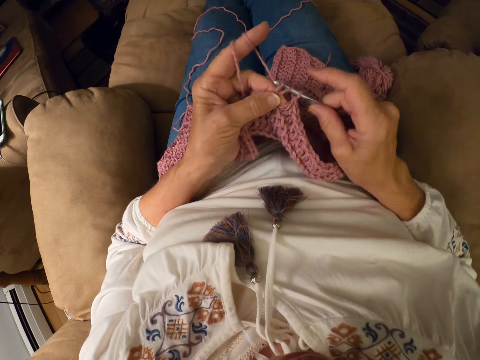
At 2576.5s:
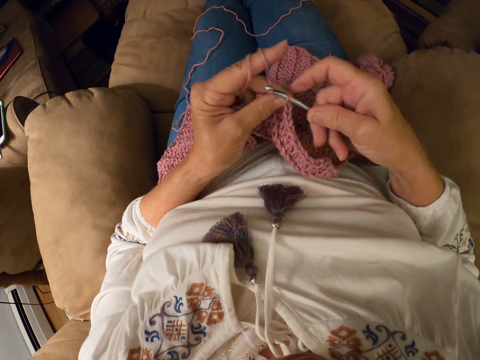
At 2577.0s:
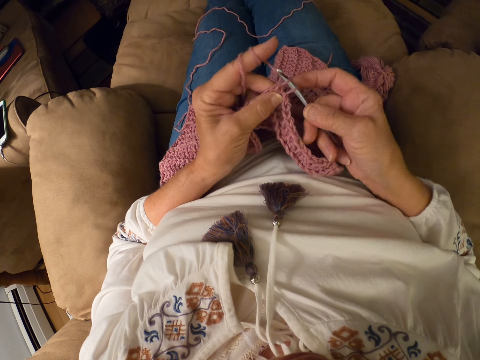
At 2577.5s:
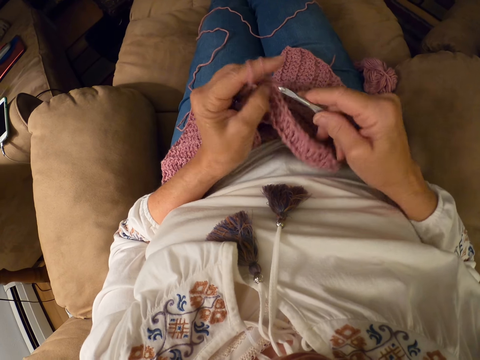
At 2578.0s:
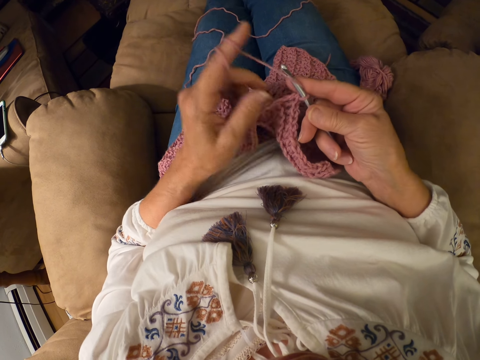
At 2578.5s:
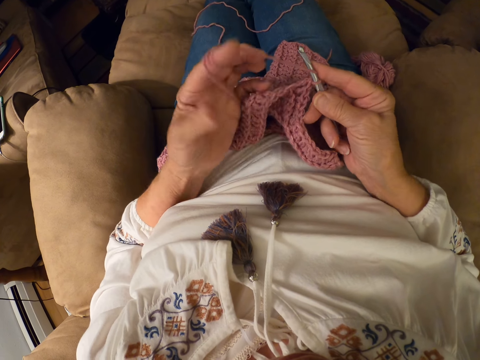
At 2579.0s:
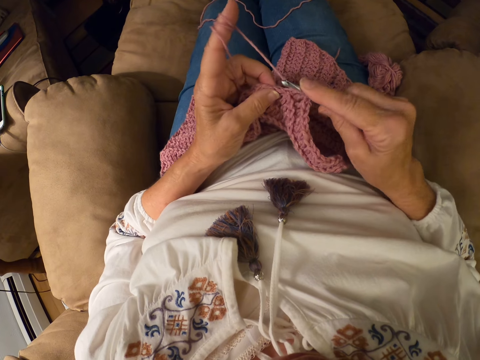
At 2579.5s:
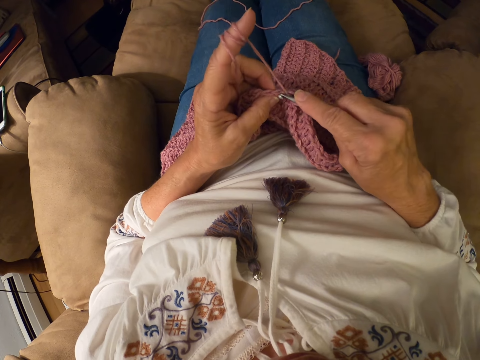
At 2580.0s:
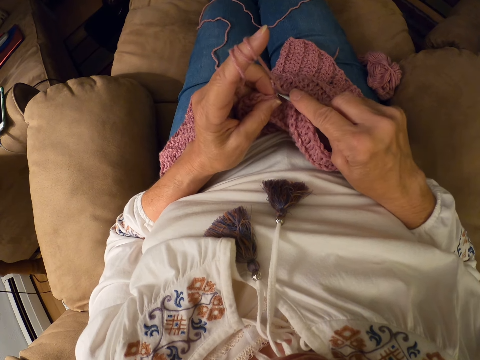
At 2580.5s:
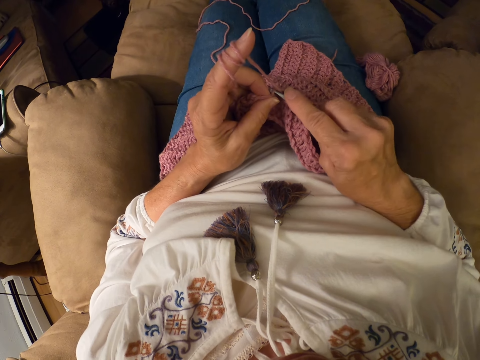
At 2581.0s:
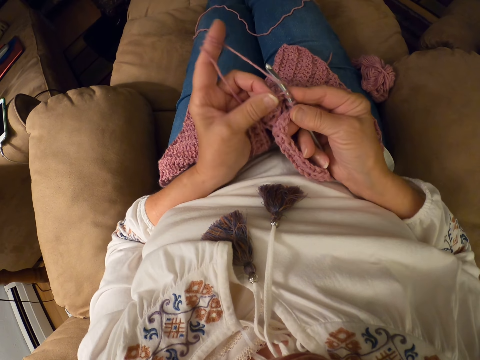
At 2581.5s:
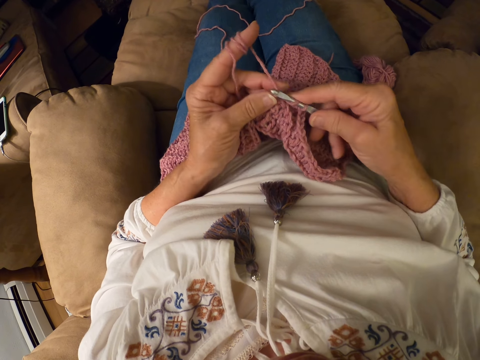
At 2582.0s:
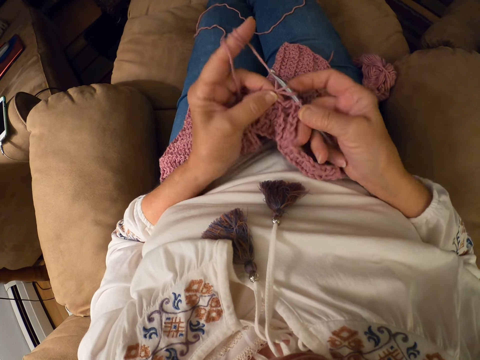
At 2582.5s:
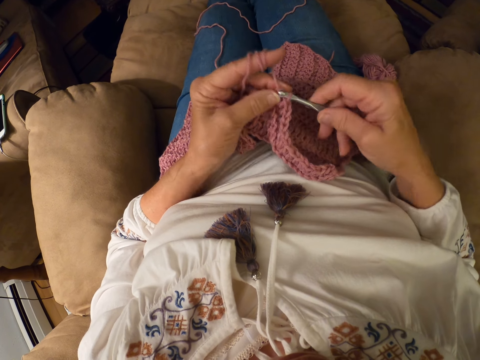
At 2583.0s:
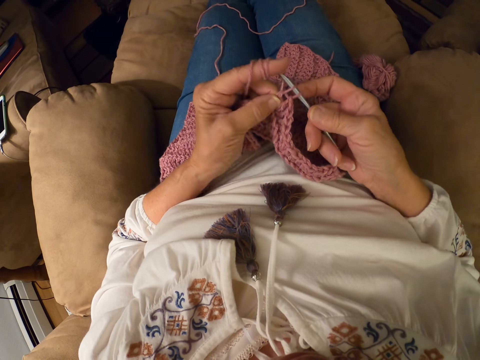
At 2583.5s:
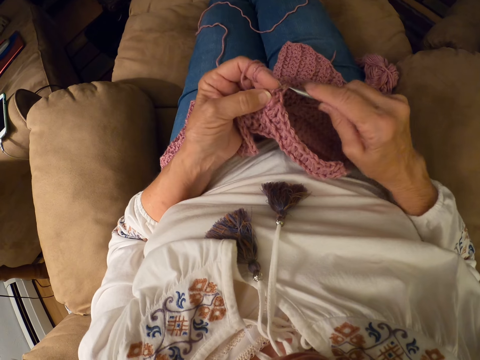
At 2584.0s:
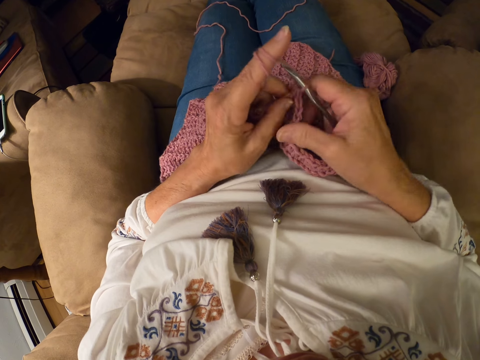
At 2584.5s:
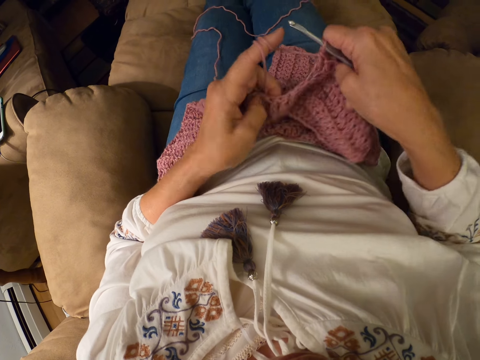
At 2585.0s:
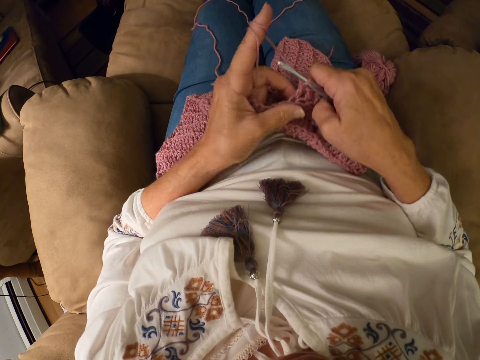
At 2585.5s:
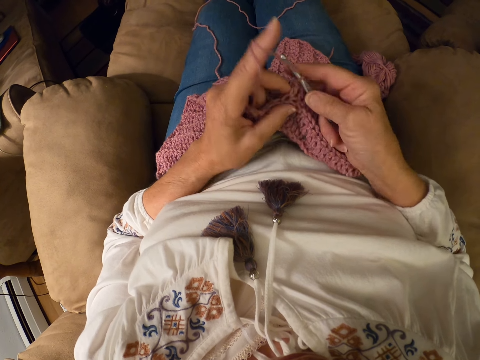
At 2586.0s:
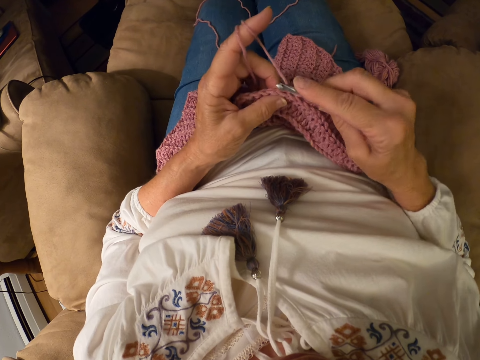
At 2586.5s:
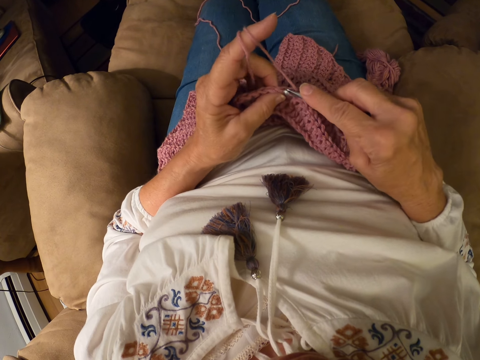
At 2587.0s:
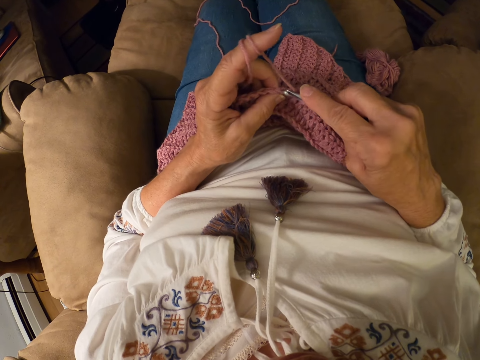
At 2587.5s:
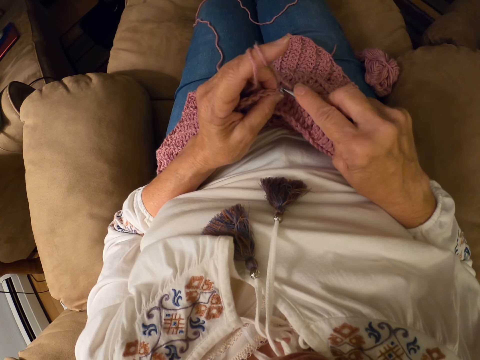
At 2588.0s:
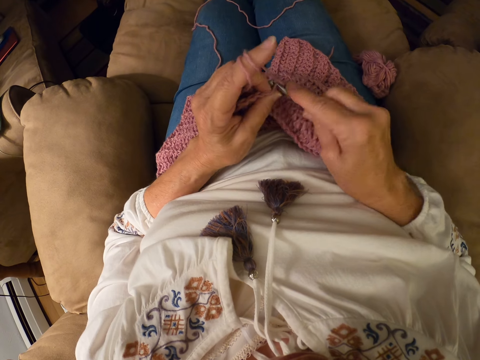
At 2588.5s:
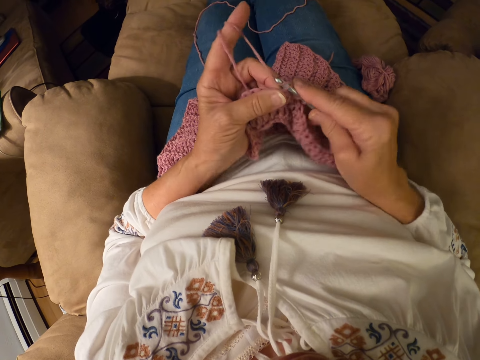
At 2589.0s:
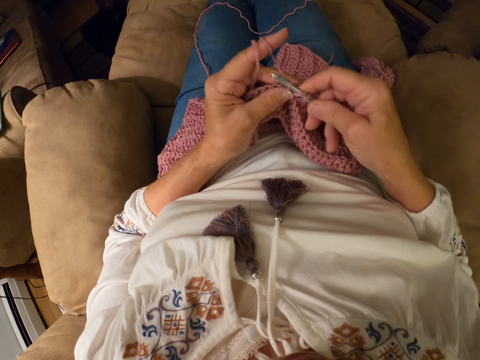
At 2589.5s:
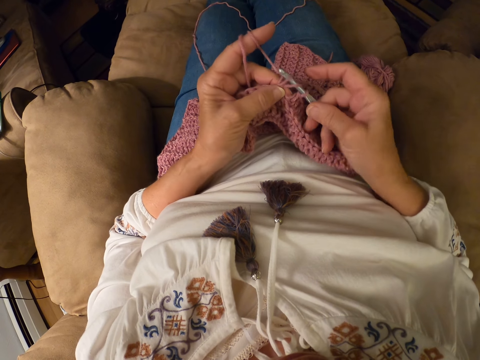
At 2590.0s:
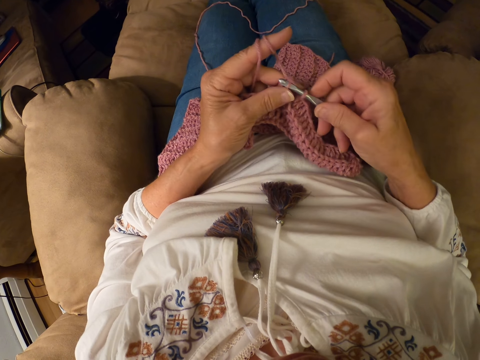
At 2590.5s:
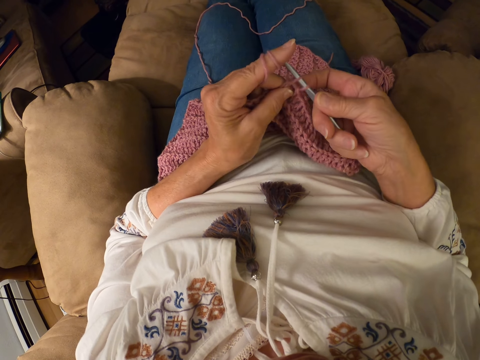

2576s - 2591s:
The camera wearer rolls the yarn with her left index finger. She adjusts the thread. She crochets the yarn with the crochet hook.

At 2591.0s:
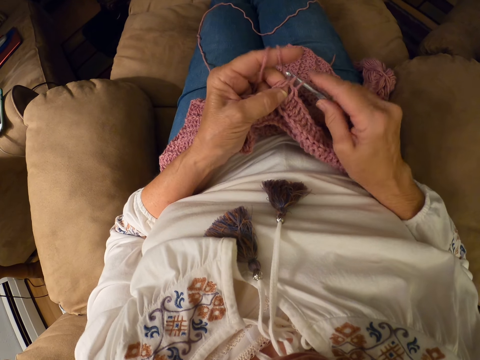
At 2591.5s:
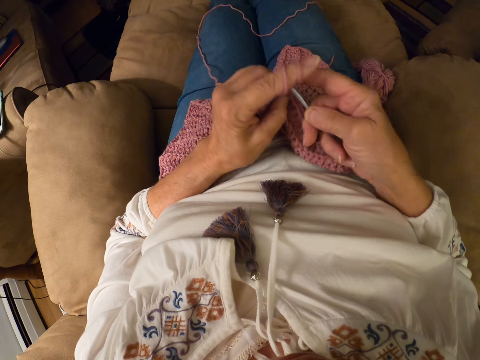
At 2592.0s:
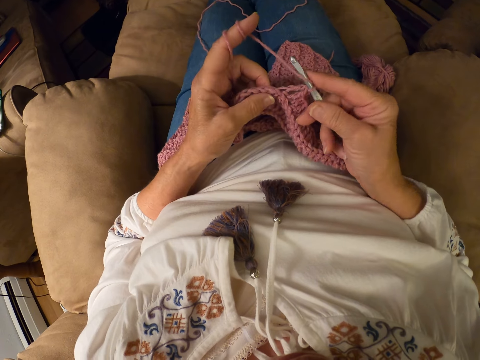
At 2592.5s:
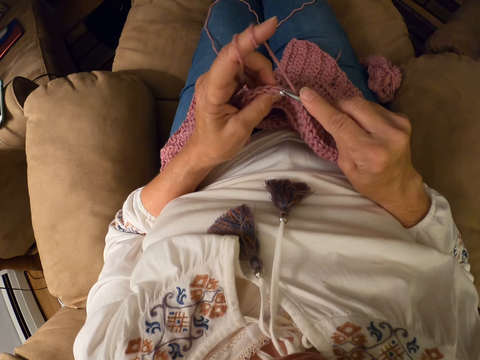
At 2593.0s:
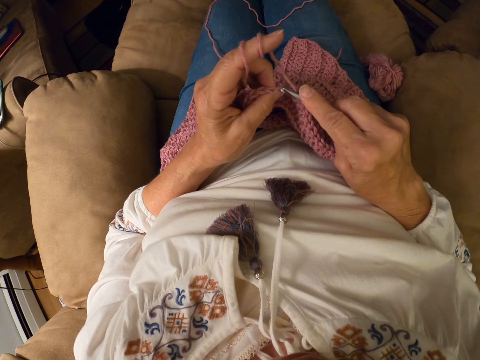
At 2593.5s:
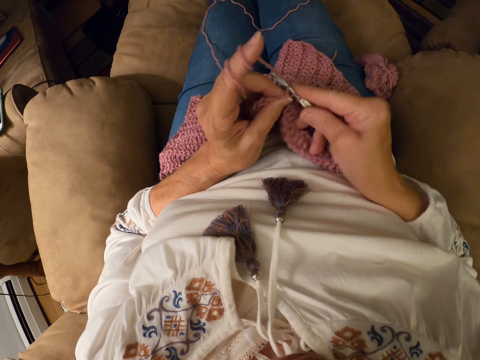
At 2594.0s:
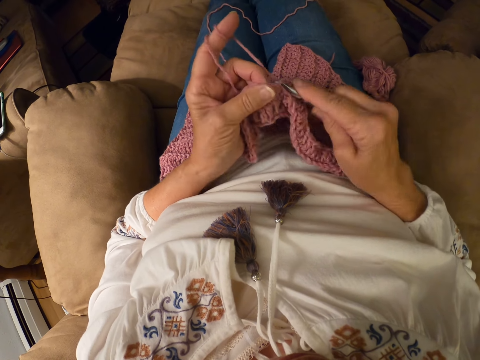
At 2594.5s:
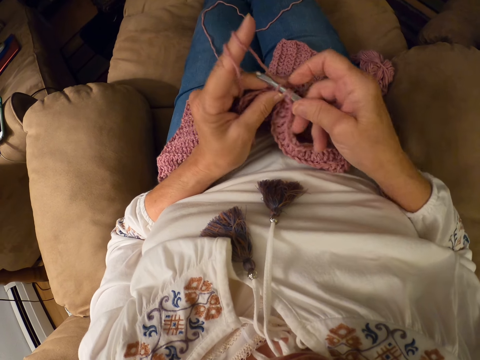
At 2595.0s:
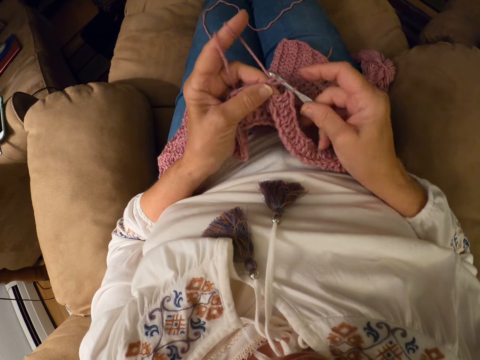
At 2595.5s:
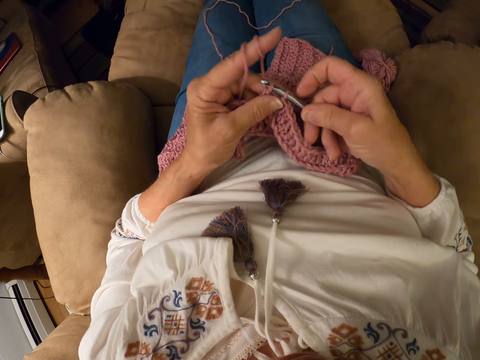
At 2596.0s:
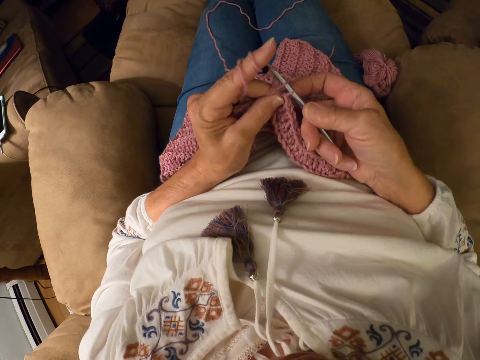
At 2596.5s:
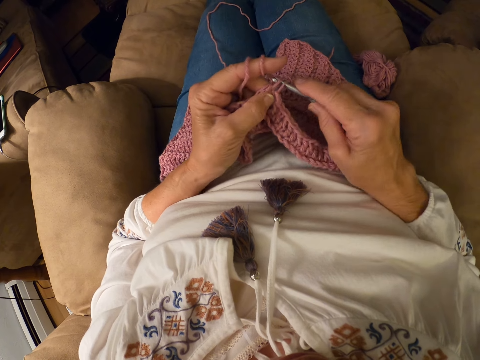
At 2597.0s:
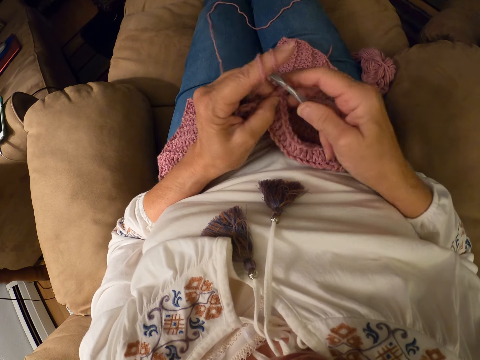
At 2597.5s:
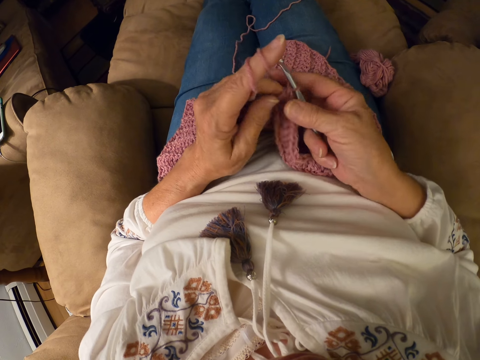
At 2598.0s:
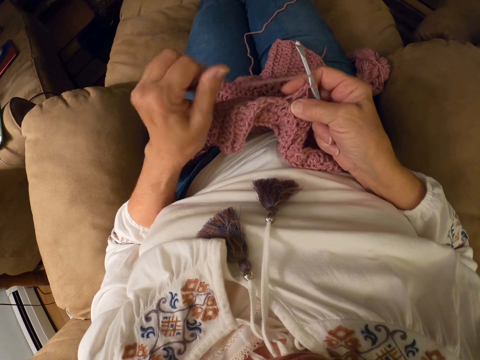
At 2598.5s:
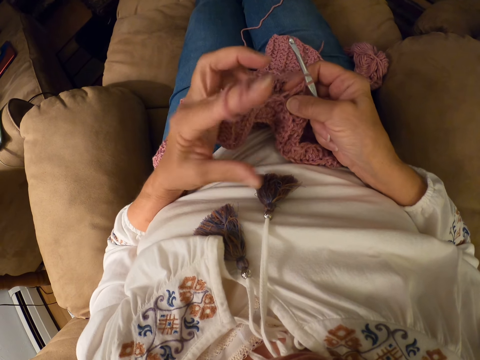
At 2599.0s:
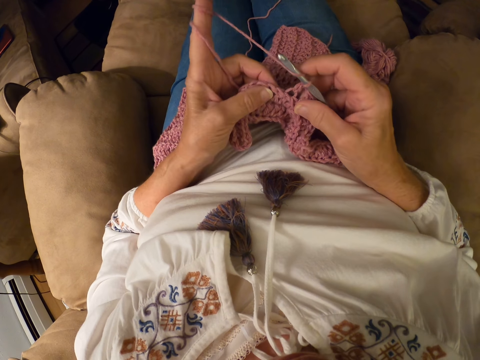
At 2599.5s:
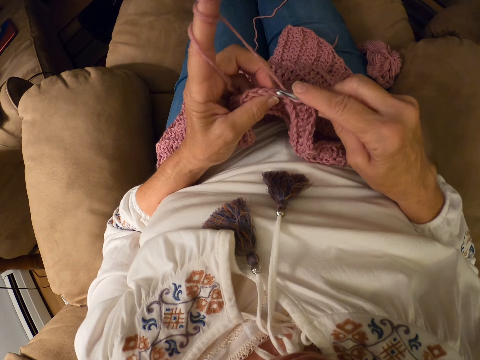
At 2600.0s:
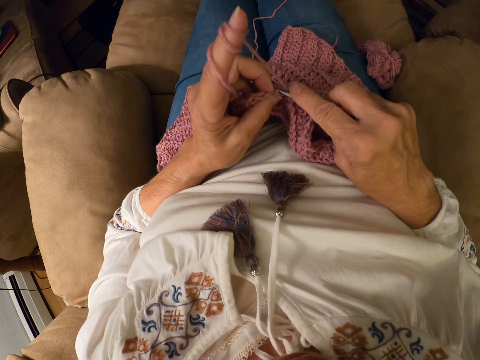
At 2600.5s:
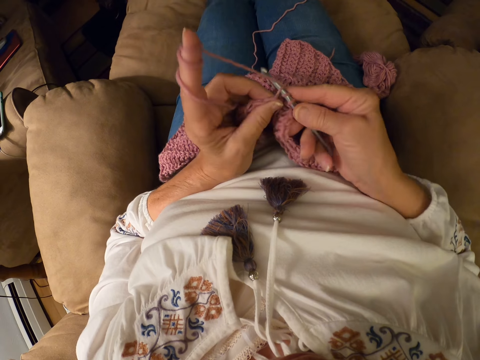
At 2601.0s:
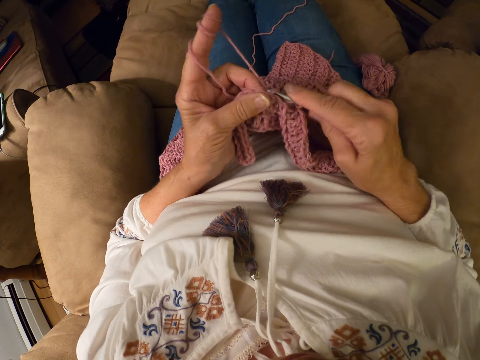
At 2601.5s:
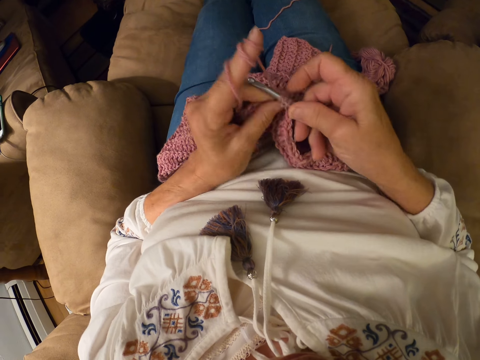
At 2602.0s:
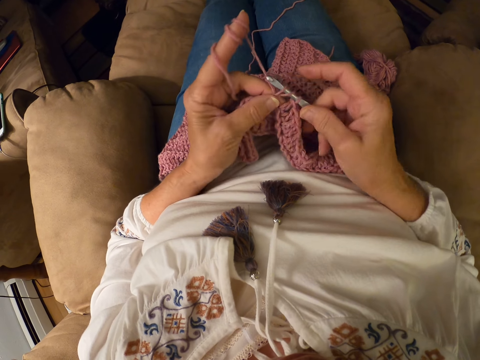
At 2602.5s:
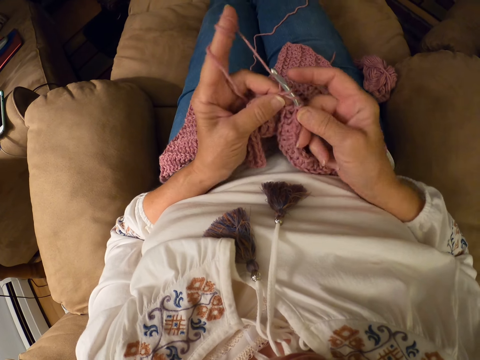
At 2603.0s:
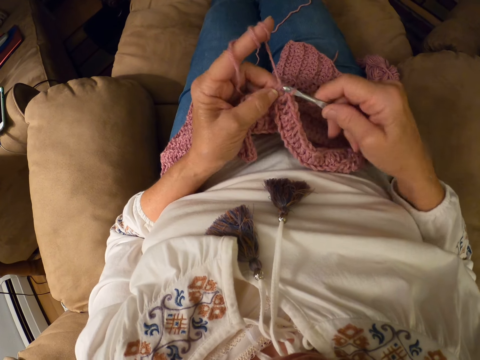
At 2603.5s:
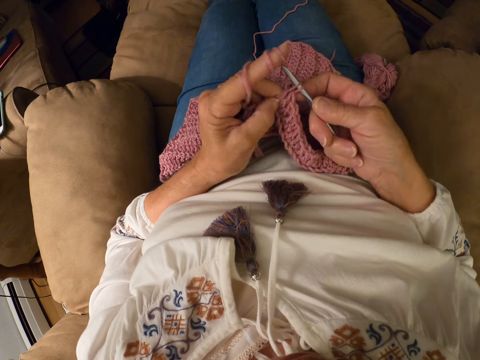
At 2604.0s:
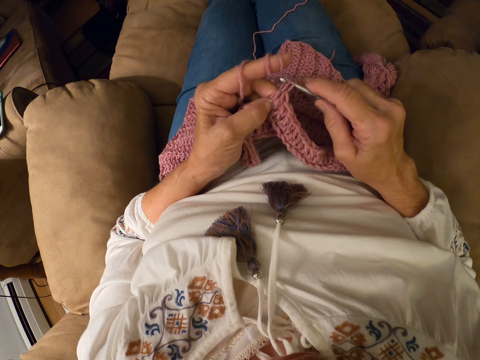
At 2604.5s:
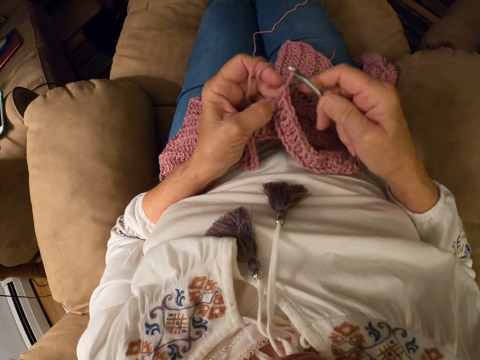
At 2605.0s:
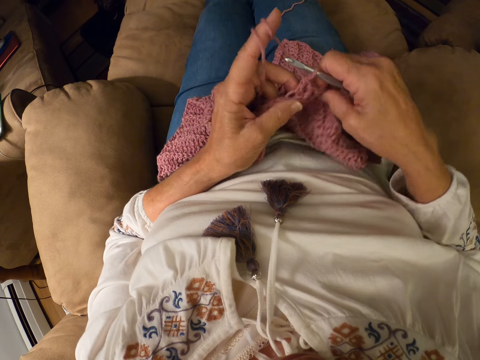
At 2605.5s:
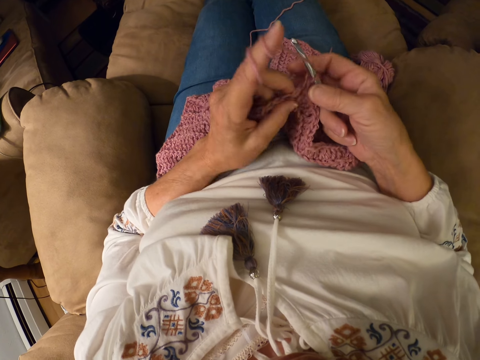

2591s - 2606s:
The camera wearer adjusts the thread. She rolls the yarn with her left index finger. She crochets the yarn with the crochet hook.
